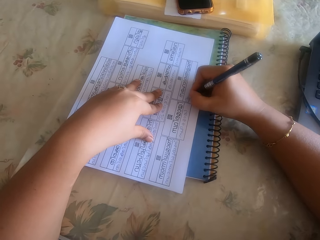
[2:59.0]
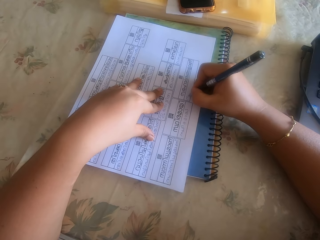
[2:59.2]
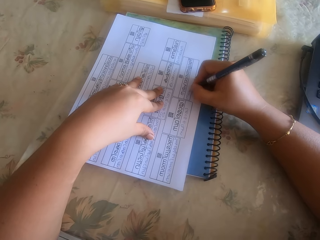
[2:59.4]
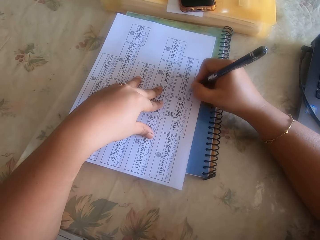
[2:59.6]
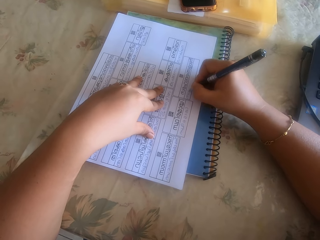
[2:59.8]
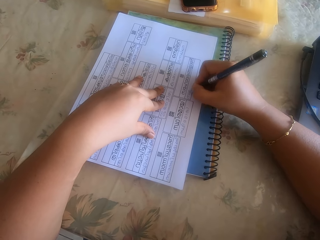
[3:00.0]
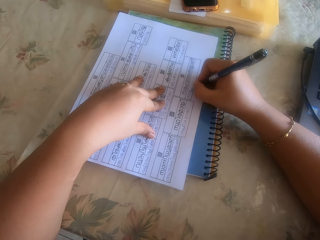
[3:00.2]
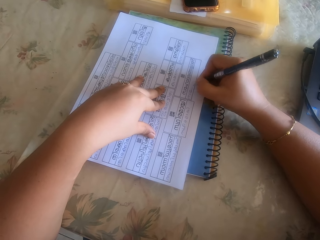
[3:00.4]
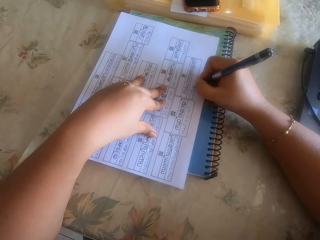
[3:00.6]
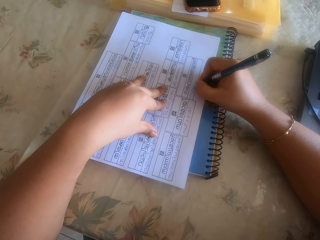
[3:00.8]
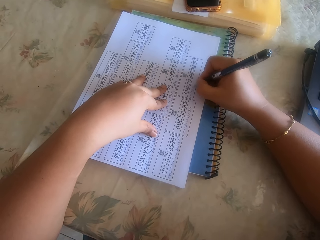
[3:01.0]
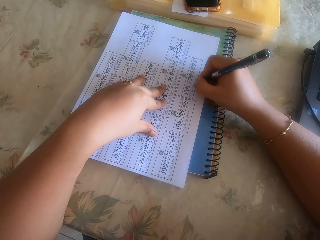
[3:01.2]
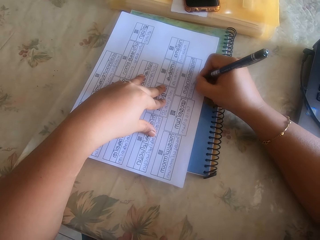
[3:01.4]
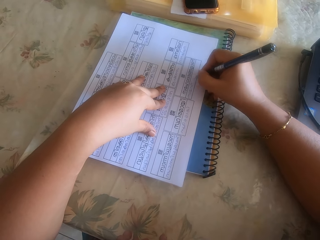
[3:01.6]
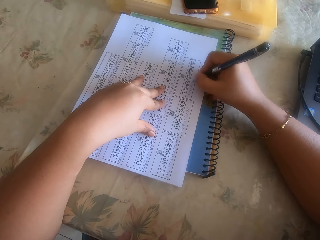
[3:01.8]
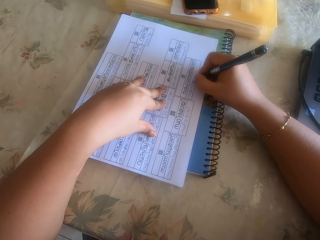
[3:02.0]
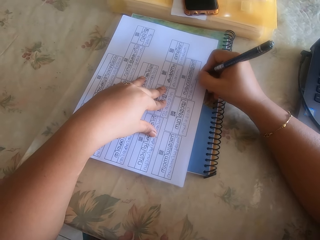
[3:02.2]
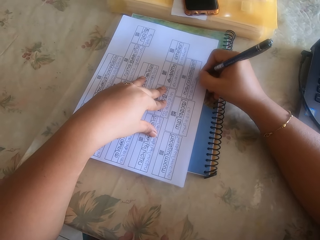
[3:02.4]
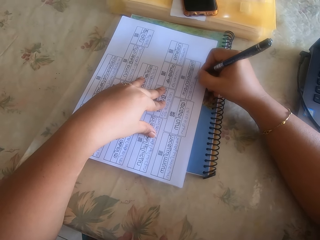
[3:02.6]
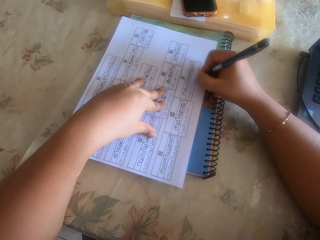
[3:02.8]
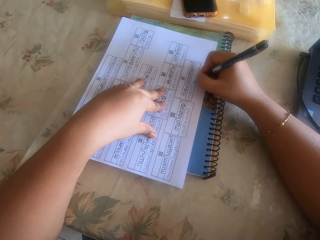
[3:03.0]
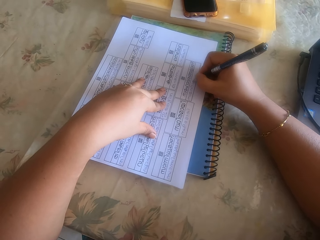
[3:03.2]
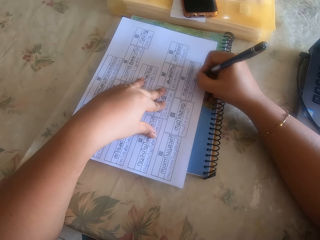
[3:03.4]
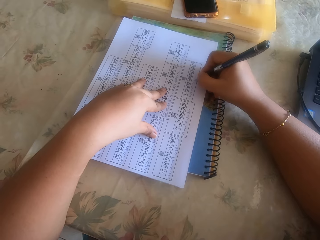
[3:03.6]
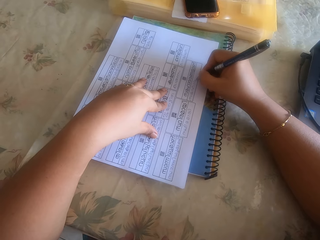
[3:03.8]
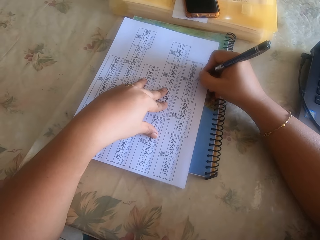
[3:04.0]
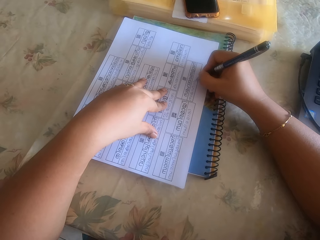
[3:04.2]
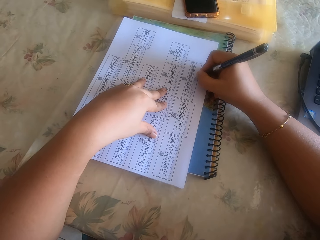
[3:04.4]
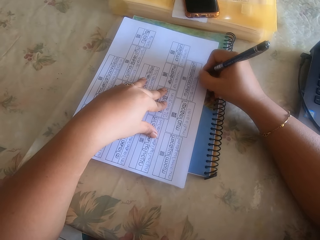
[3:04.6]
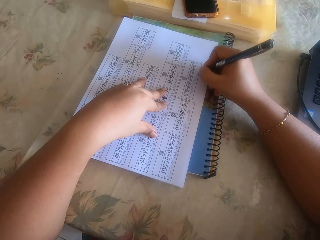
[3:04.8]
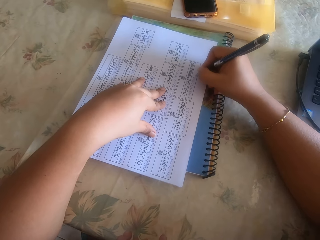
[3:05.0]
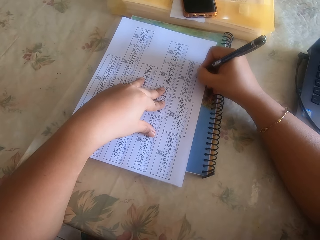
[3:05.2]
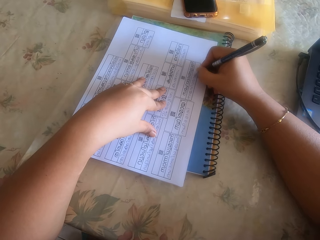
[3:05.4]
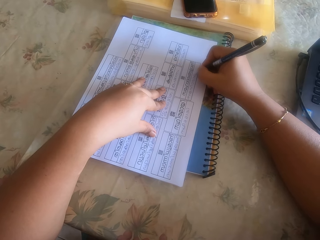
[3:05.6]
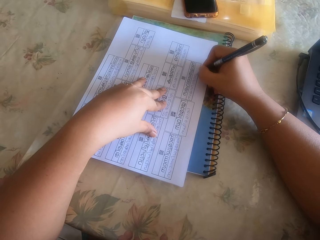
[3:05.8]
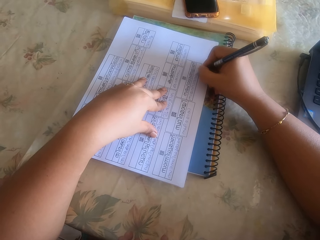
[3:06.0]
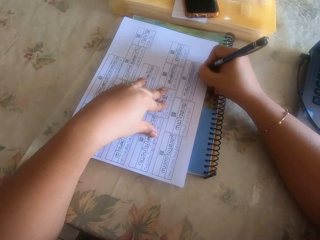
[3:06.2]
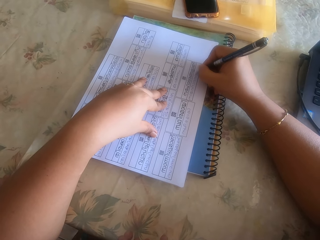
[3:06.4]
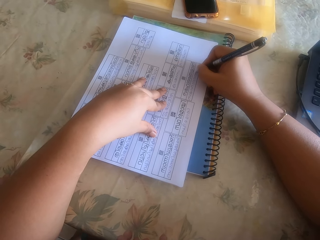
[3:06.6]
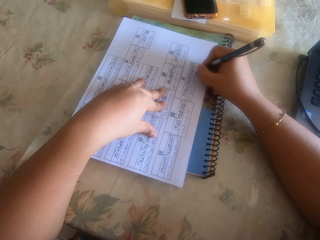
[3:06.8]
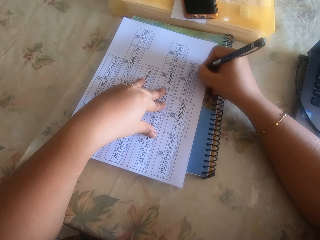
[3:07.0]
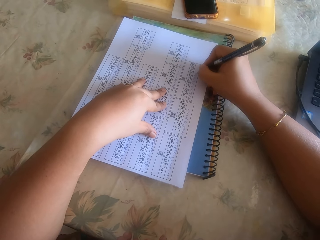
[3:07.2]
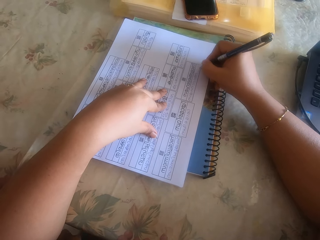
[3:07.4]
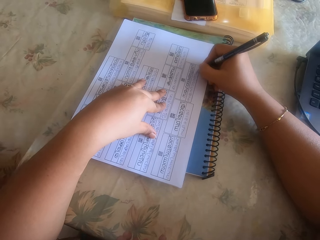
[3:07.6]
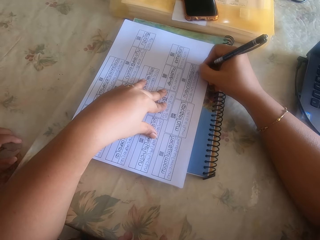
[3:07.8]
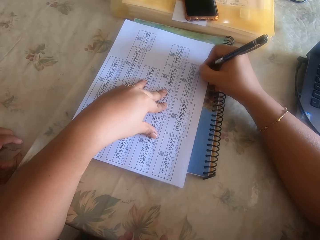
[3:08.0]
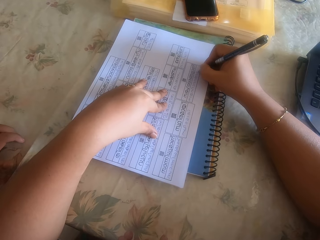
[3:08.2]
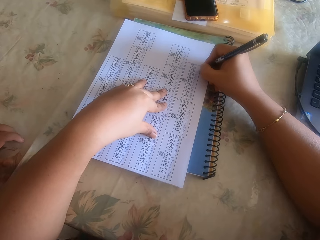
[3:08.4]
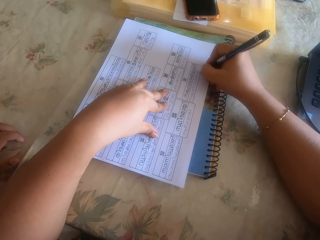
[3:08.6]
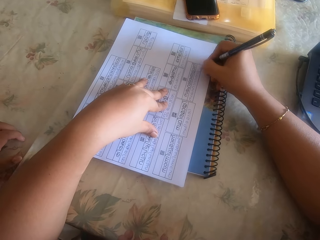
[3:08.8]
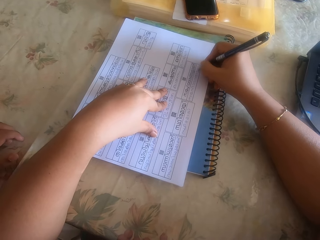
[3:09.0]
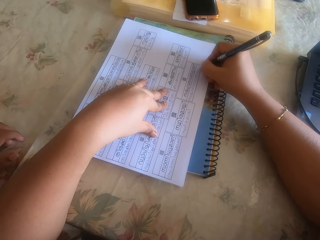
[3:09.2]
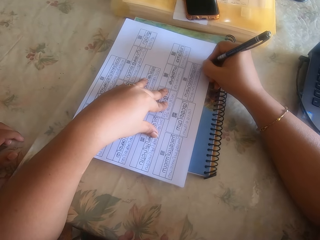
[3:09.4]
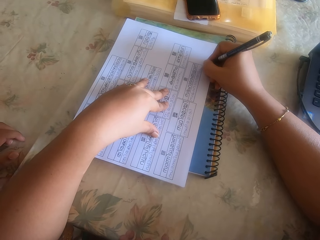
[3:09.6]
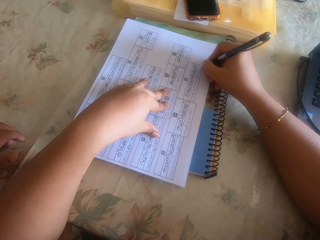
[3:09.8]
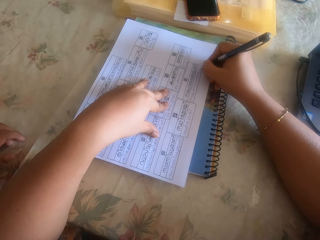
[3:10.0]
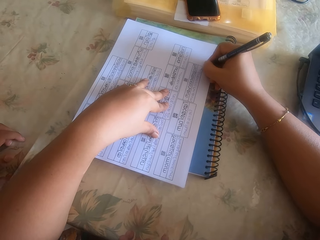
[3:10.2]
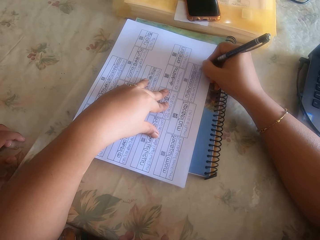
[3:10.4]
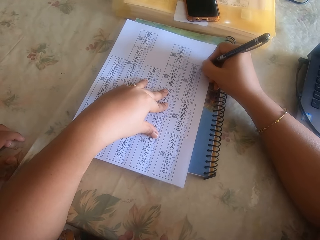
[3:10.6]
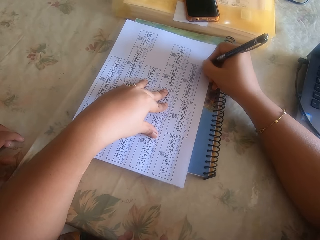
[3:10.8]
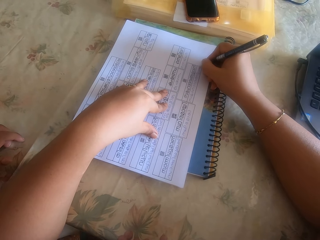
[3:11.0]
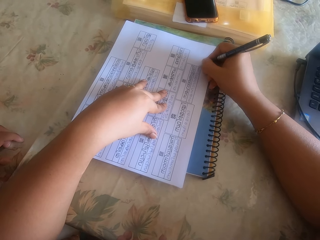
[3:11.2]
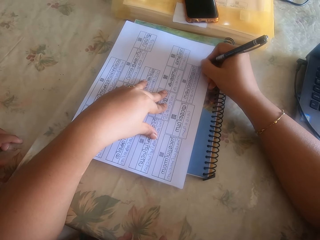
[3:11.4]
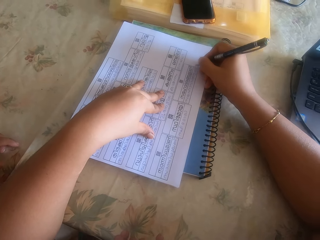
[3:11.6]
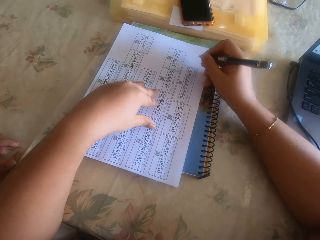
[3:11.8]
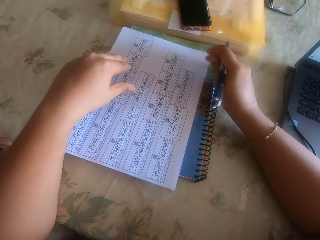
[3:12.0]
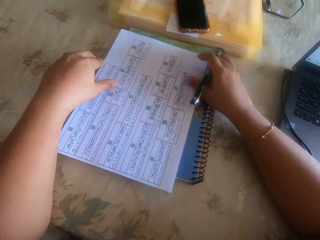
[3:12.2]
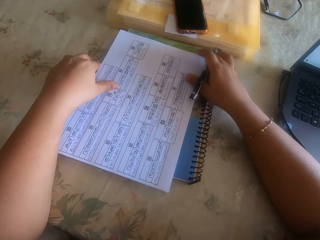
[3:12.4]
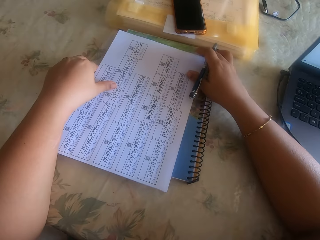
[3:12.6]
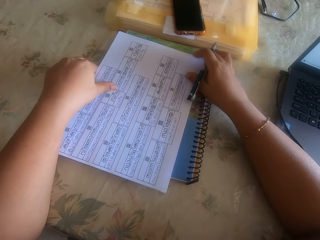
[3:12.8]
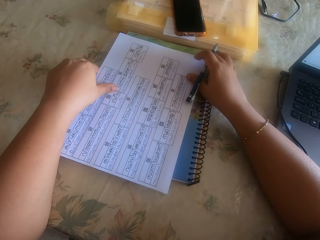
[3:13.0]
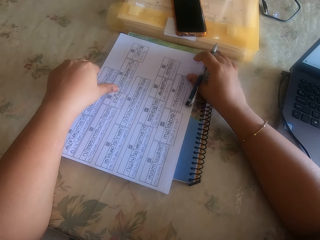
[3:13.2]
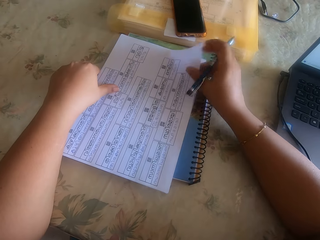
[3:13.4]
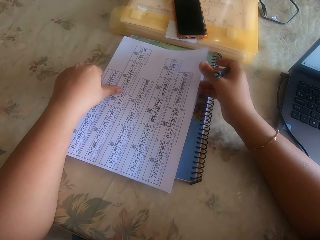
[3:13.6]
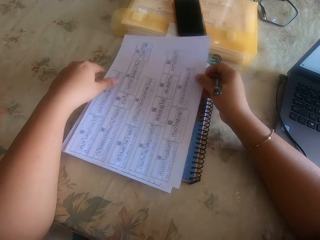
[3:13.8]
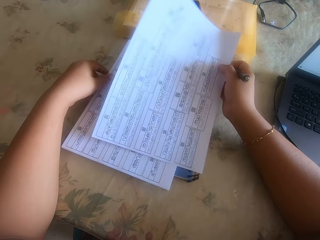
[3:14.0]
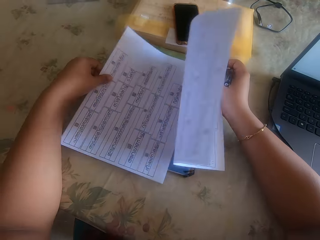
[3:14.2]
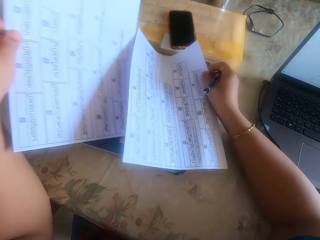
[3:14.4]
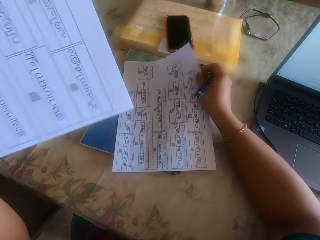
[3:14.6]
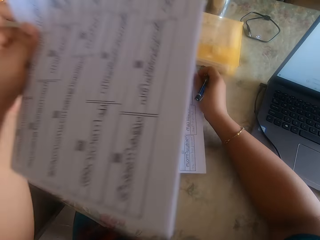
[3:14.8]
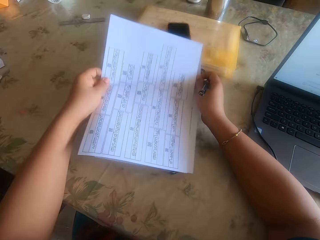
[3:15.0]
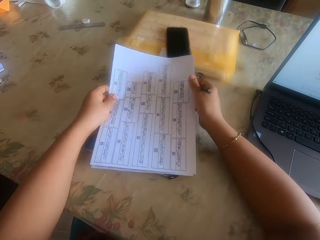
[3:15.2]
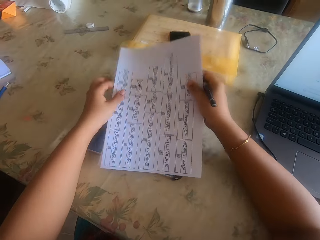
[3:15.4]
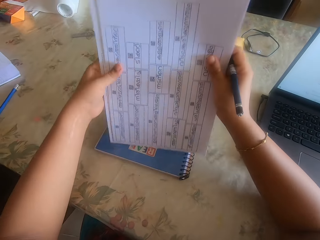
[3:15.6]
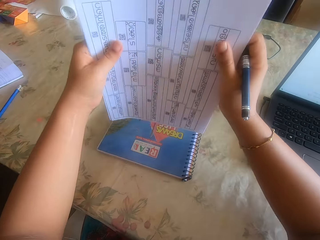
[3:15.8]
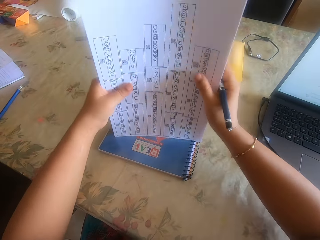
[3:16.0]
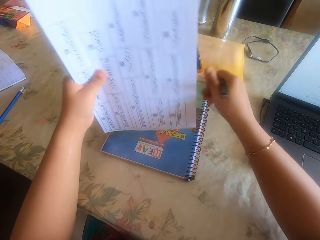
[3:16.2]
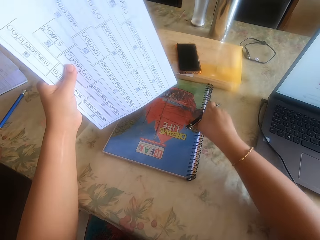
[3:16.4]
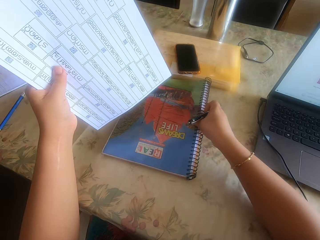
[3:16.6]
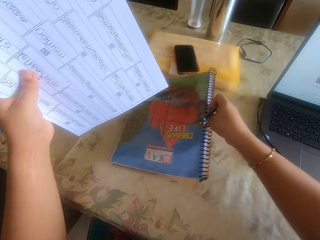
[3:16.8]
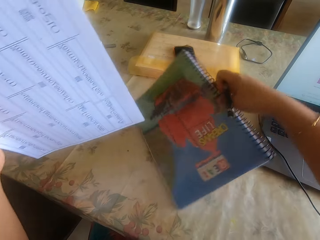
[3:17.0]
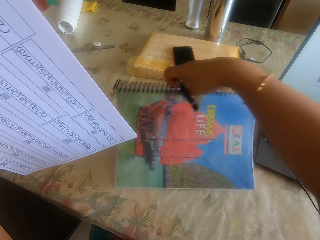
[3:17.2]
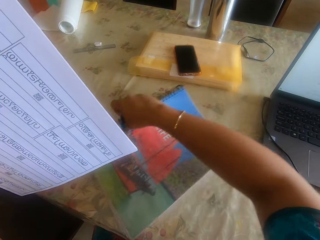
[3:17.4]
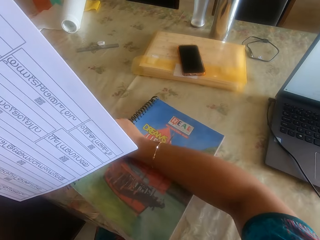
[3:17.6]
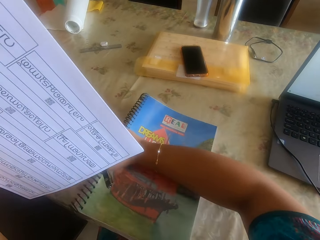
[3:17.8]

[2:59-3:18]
The camera wearer picks up the paper from the book with her right hand. She picks up some papers from the book with her left hand. She moves the paper below. She places the papers on each other with both hands. She adjusts the papers in her hands. She adjusts the book on the table with her right hand. She turns the book around.

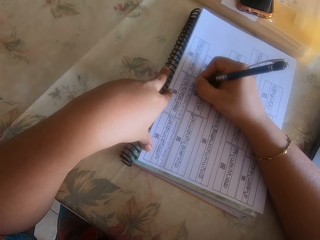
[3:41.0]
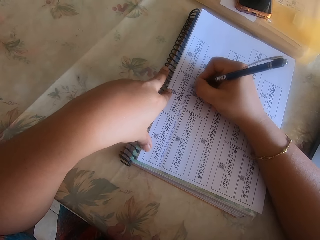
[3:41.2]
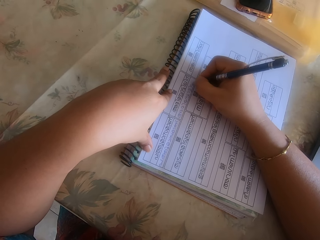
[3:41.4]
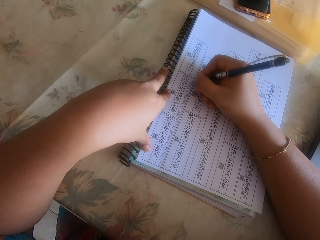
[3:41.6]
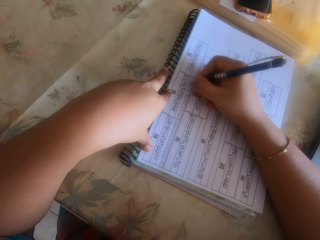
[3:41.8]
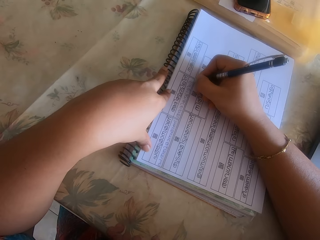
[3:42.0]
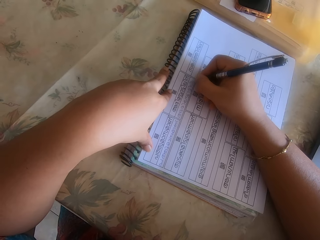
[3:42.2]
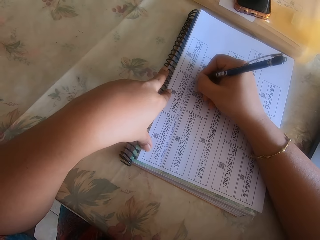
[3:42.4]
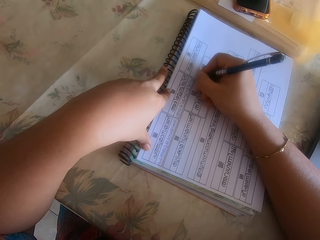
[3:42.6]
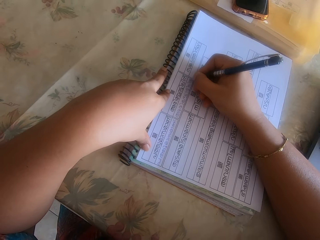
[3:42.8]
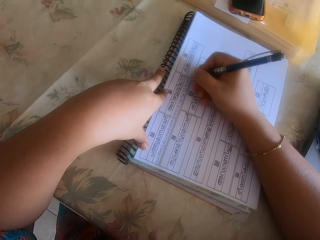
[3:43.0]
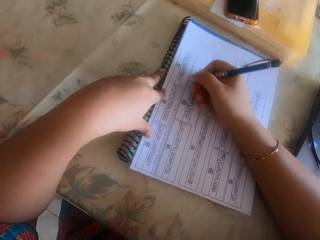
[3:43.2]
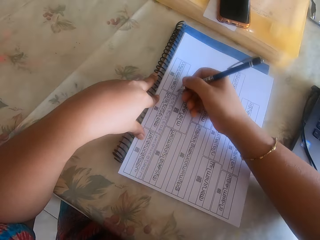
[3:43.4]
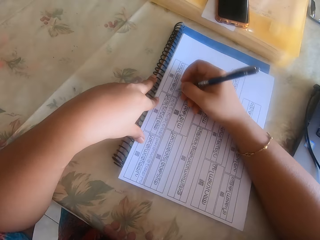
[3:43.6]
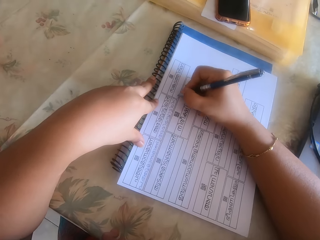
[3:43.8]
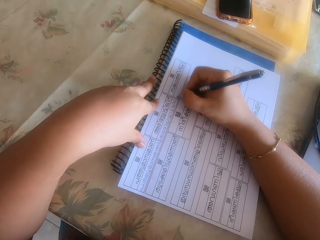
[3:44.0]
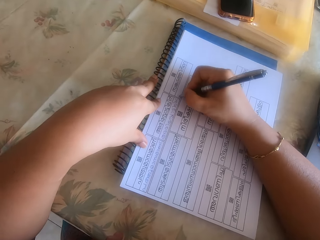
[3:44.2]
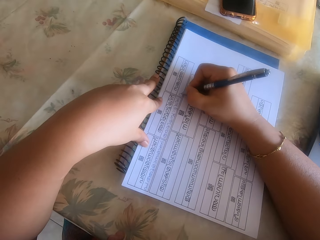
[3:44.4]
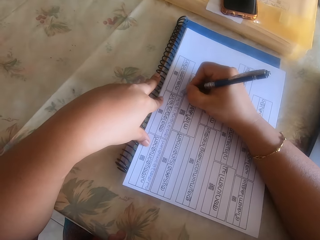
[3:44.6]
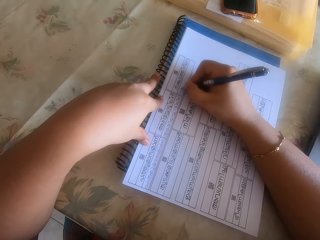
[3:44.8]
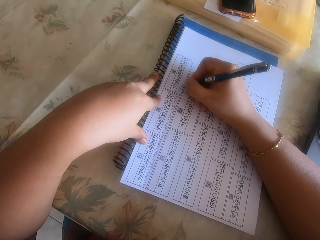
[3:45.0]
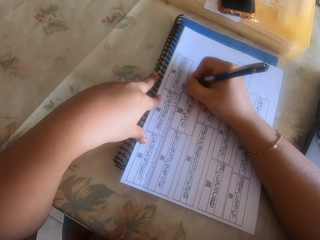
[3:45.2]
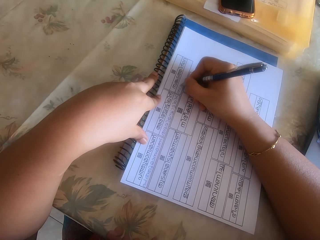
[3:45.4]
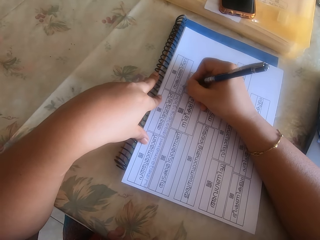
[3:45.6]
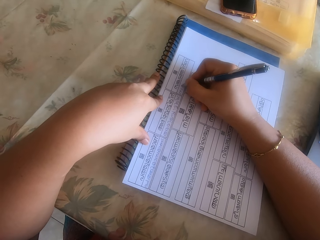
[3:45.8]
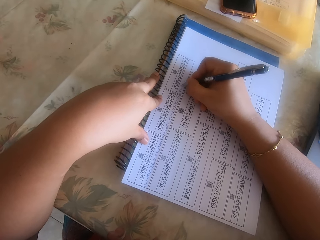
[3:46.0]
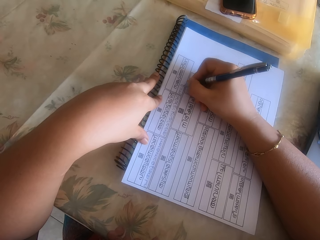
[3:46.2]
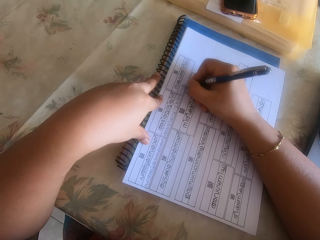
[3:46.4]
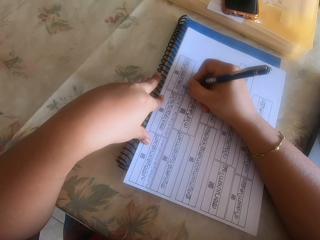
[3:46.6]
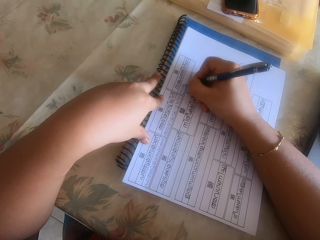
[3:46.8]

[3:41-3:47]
The camera wearer adjusts the paper on the book with her right hand. She writes on the paper on the book with the pen in her right hand.
